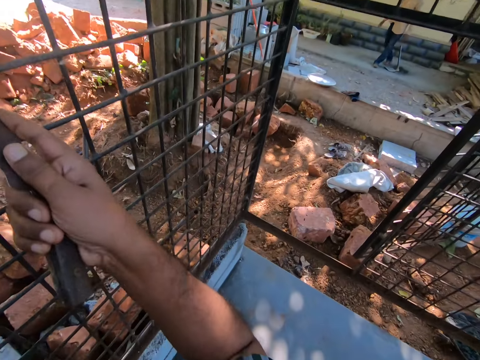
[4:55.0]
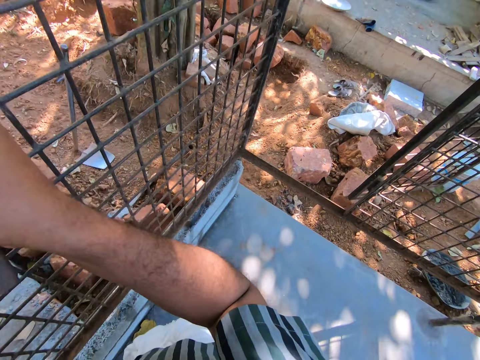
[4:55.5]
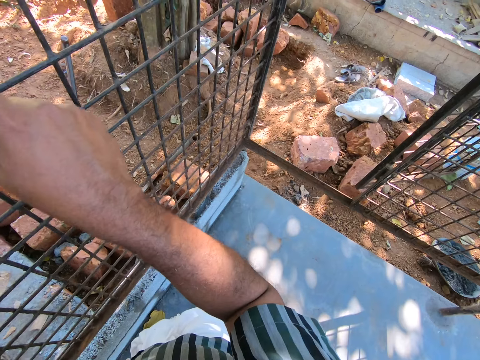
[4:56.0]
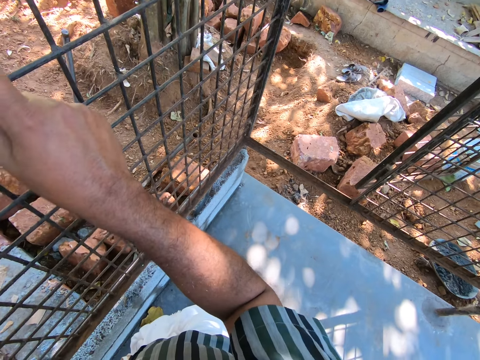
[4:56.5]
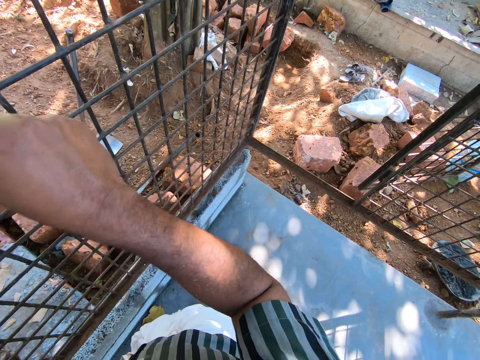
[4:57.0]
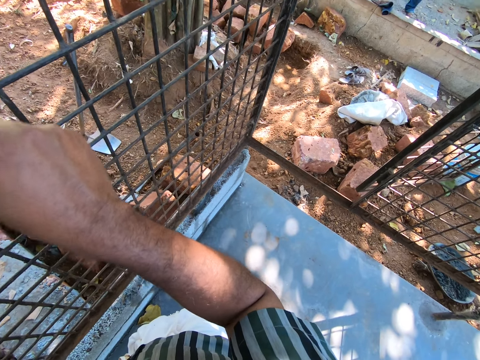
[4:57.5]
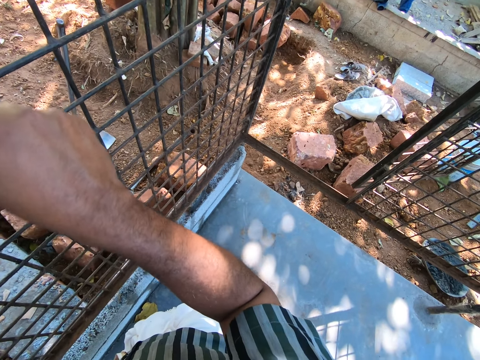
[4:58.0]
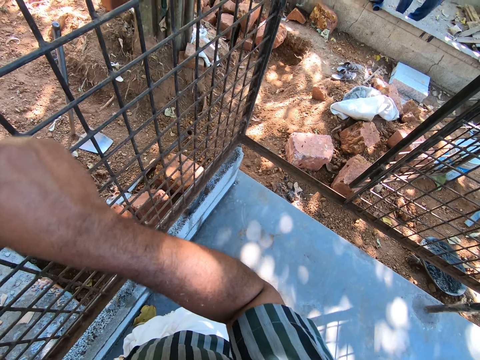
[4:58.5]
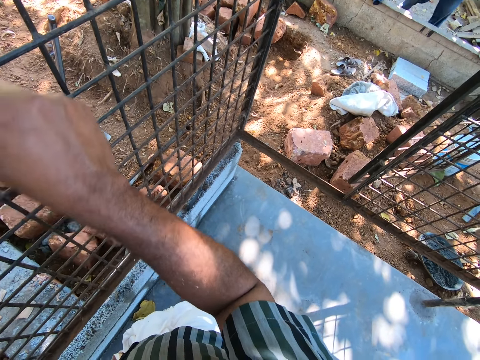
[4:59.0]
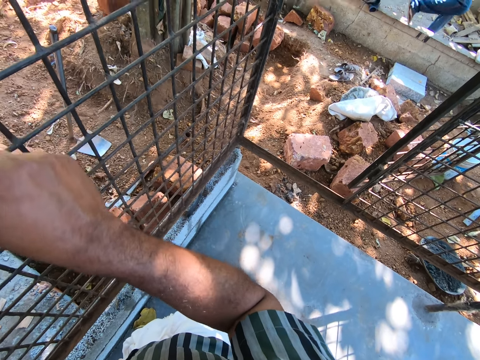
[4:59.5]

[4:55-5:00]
The camera wearer scrapes on the metal.

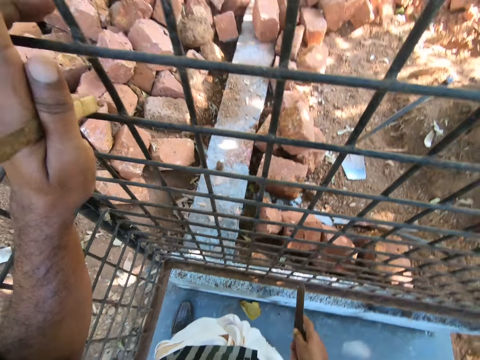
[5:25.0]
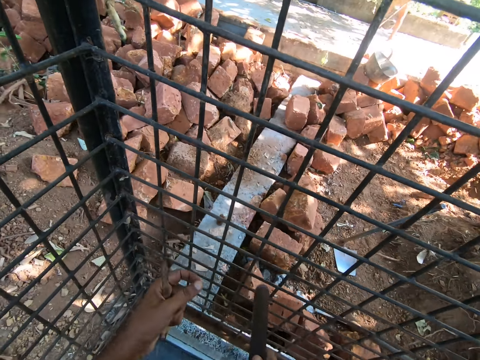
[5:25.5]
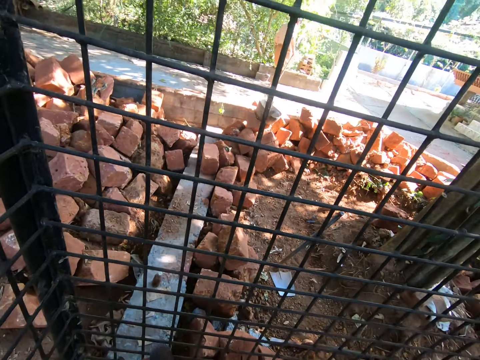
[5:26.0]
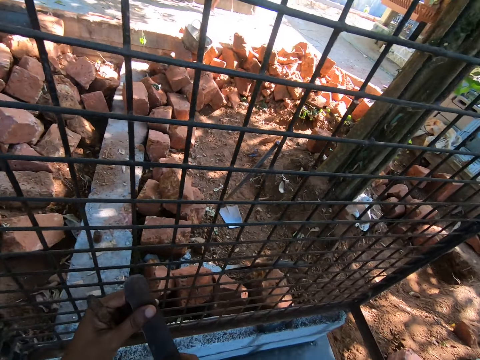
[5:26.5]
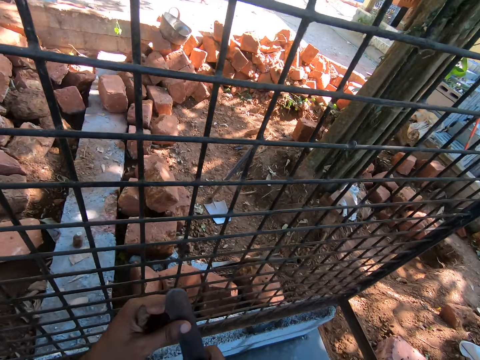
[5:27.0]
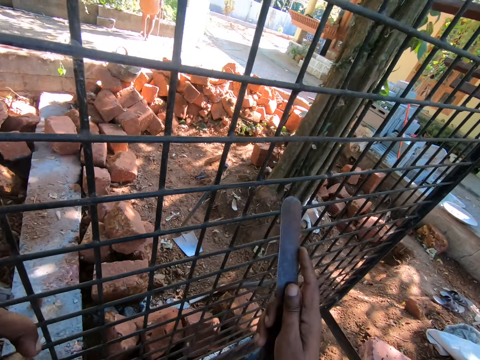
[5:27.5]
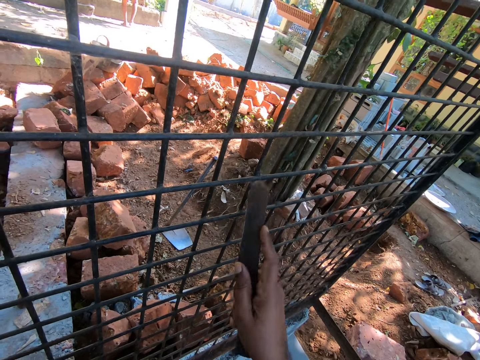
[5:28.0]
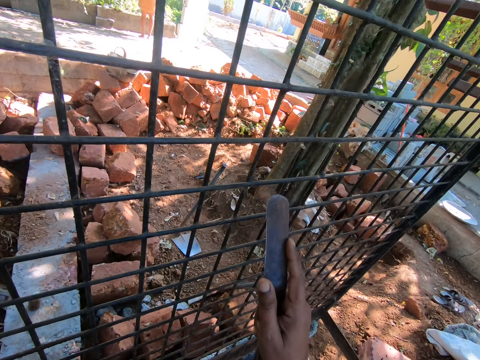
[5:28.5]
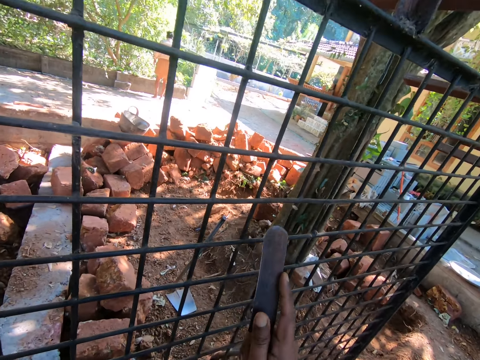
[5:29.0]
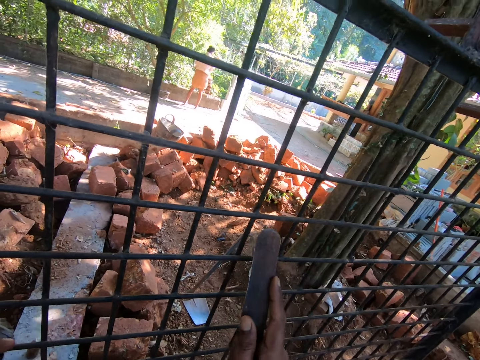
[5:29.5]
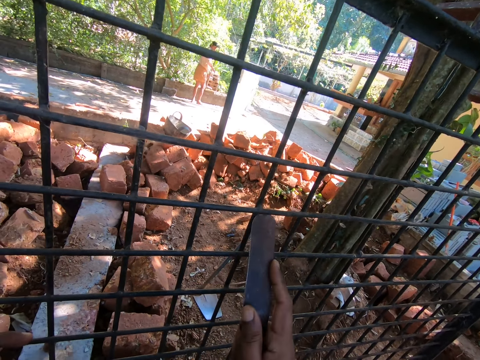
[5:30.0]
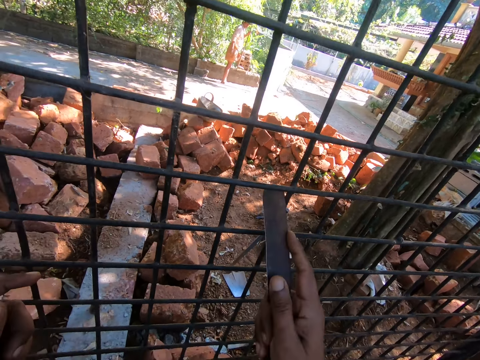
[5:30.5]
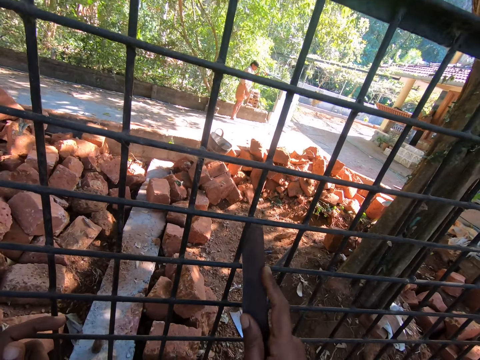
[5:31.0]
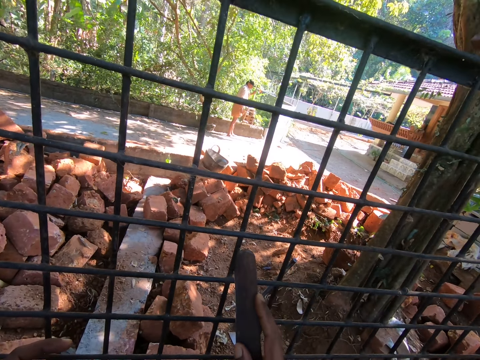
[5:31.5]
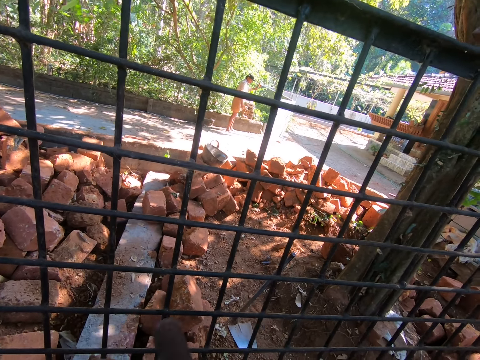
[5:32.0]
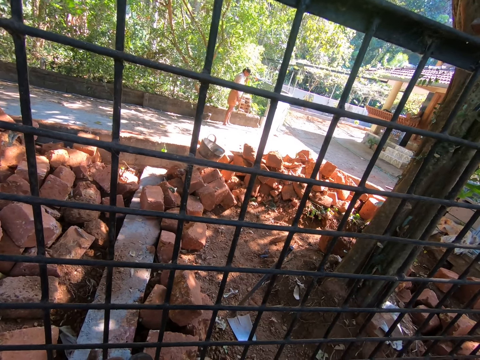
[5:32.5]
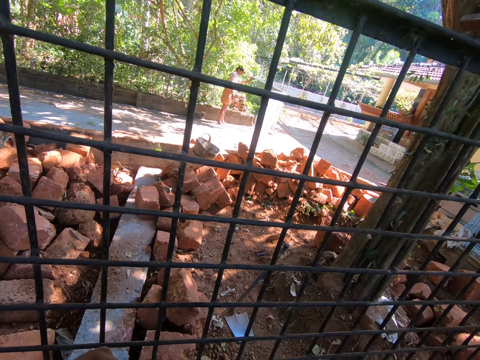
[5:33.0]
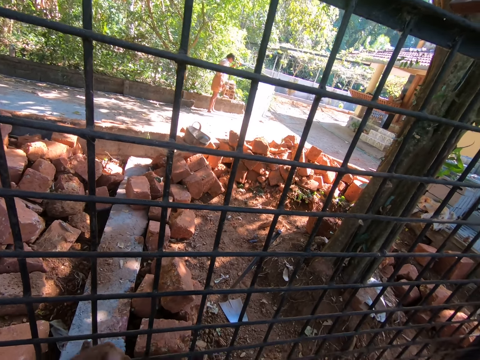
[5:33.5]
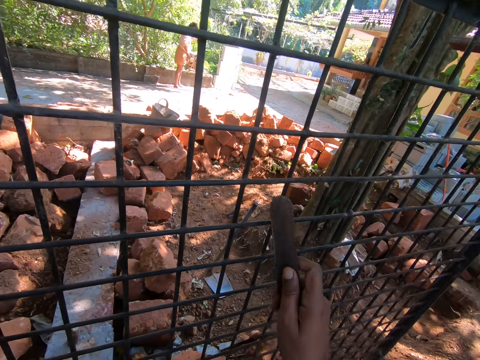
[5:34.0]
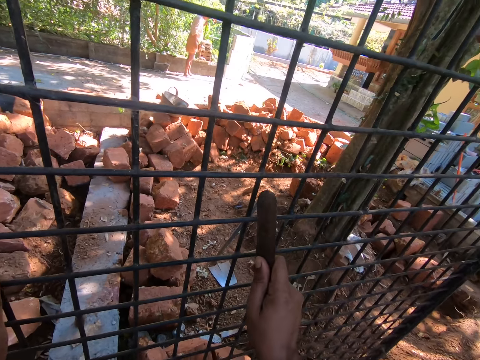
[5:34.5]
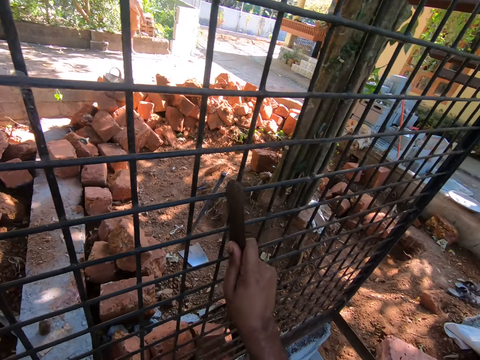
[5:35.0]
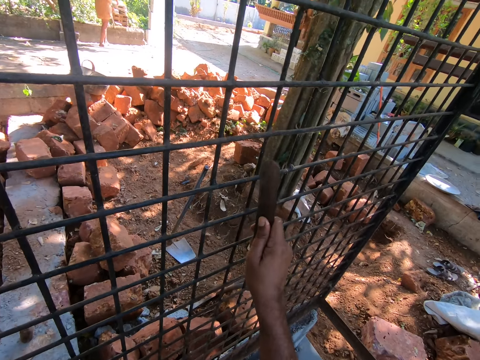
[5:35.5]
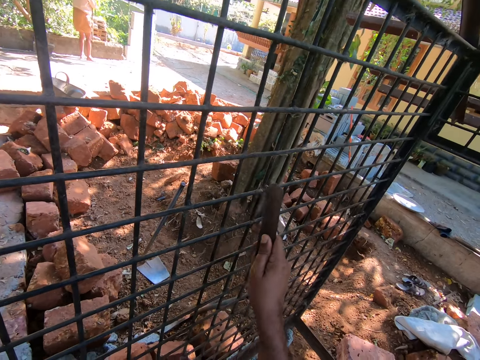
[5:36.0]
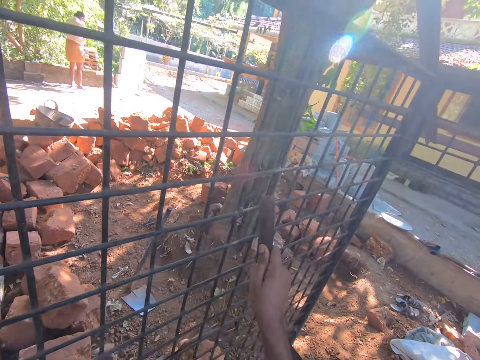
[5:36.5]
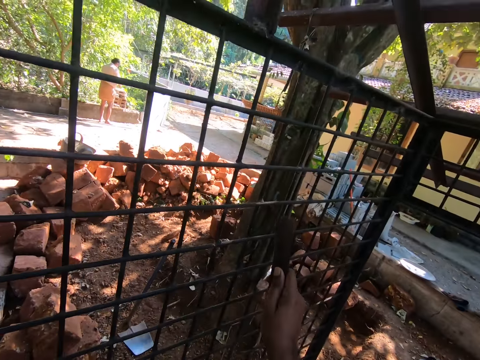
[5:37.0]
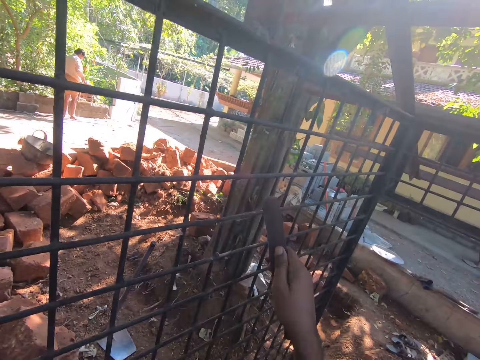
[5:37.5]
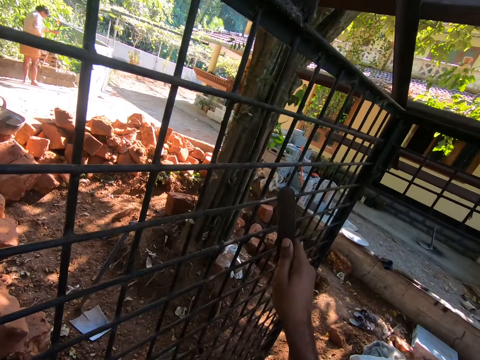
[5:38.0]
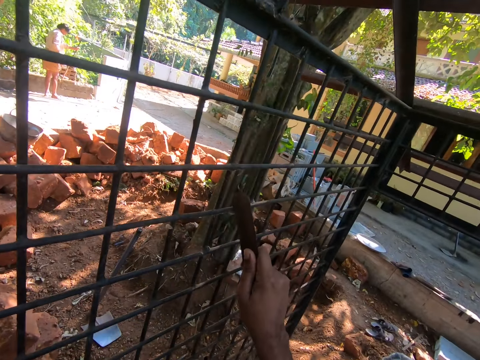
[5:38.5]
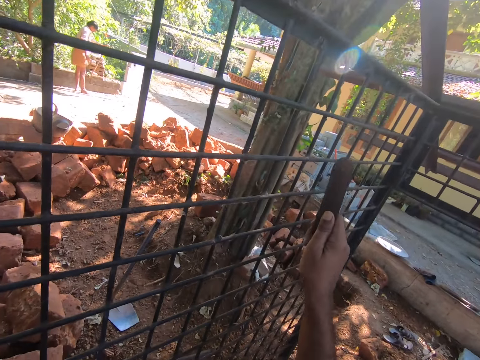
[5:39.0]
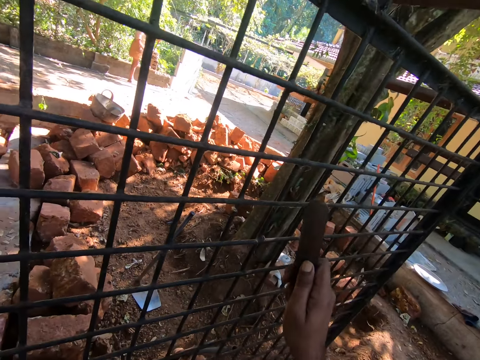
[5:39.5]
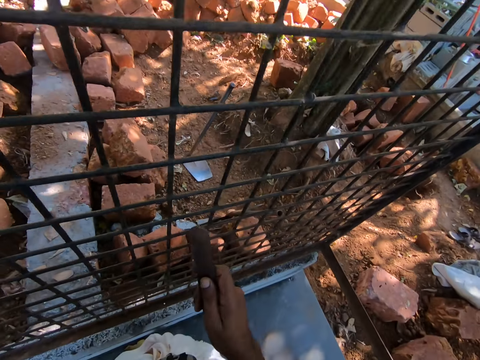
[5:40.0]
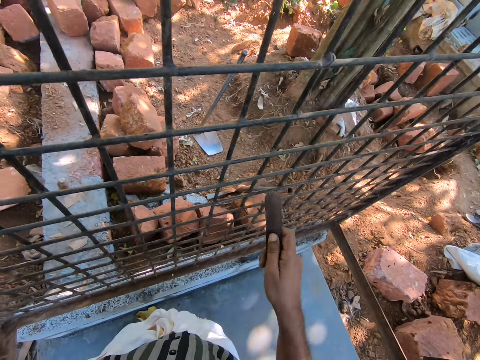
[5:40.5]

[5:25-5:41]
The camera wearer holds the scraper with the left hand. They talk with someone. They scrape the metal. They sand the grill.

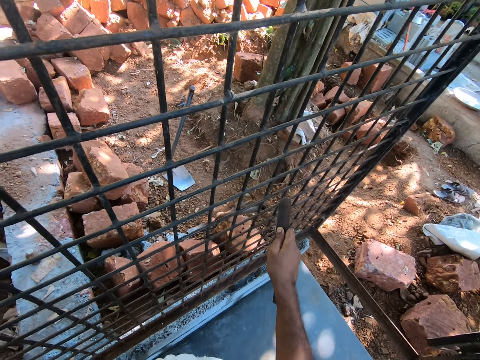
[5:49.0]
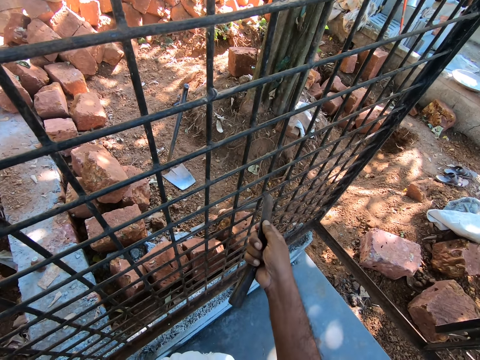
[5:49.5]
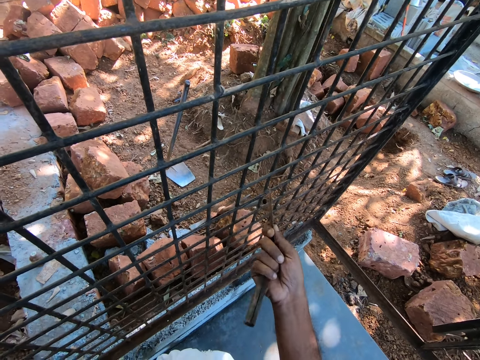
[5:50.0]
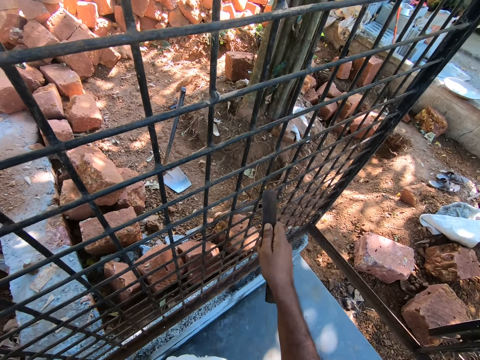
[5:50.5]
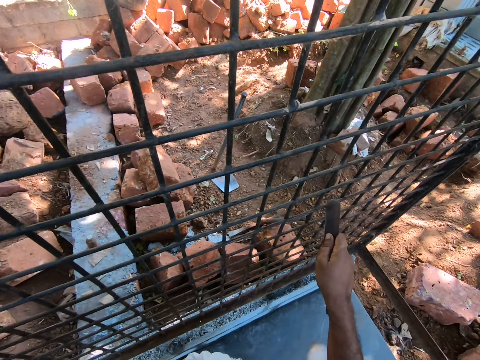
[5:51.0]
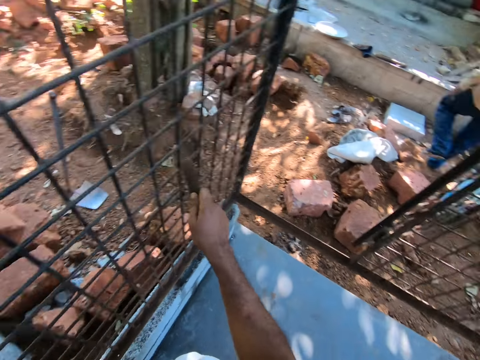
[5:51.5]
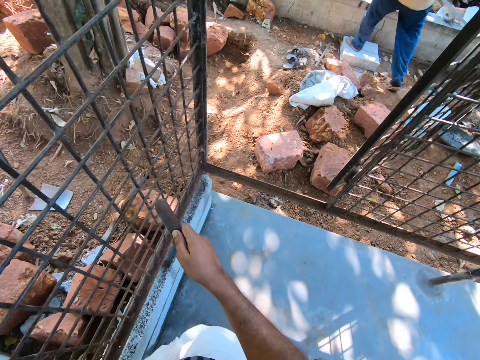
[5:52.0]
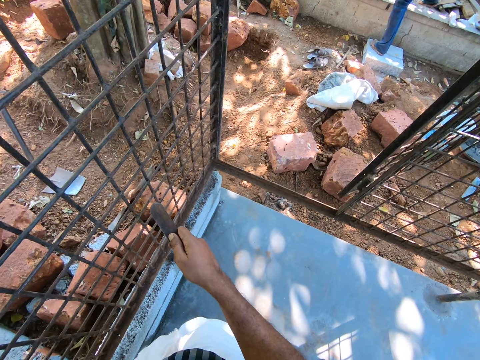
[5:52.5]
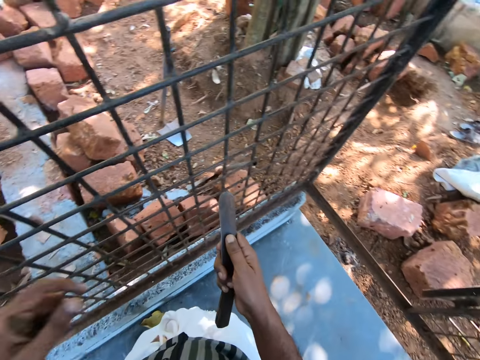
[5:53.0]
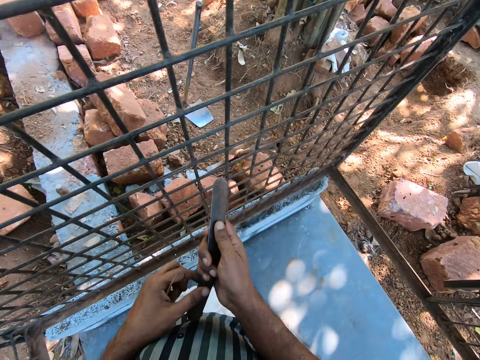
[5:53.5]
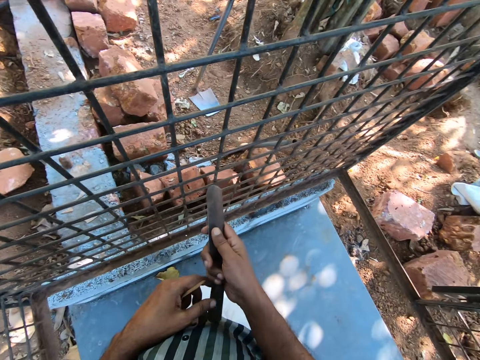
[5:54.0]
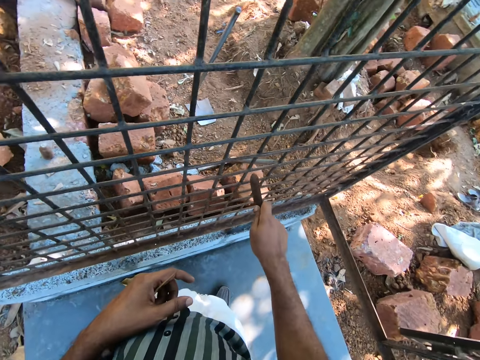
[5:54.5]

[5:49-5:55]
A man walks away. The camera wearer holds the scraper with both hands.
